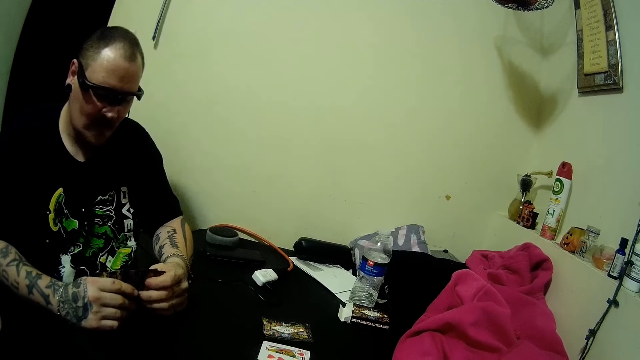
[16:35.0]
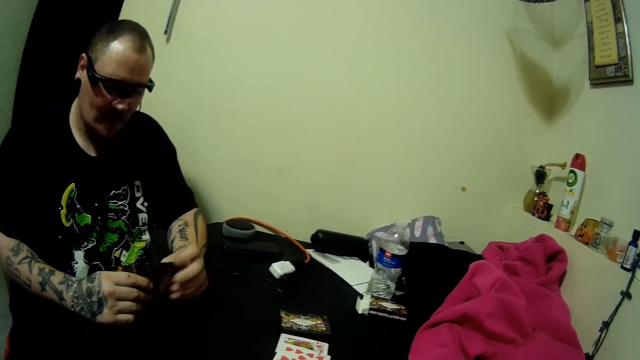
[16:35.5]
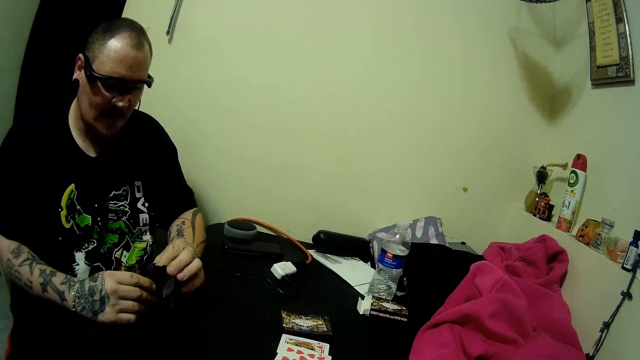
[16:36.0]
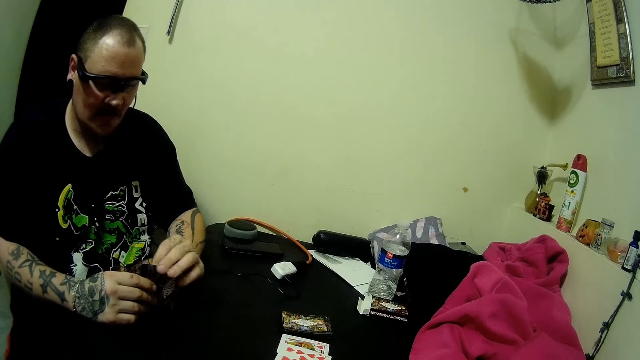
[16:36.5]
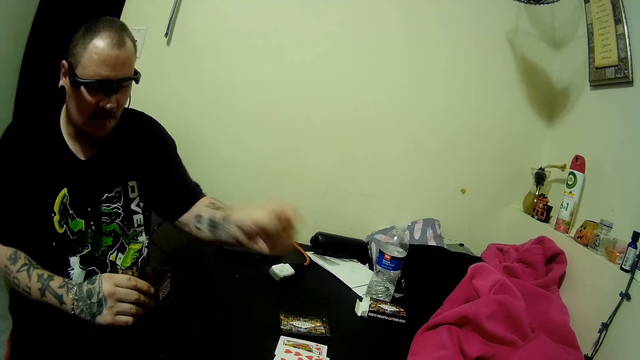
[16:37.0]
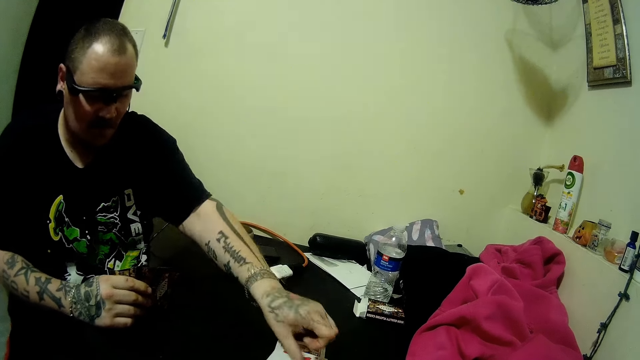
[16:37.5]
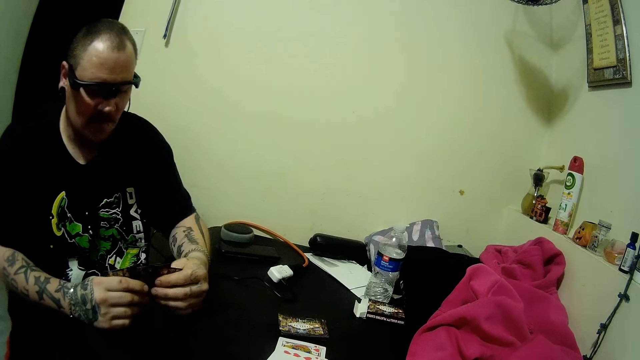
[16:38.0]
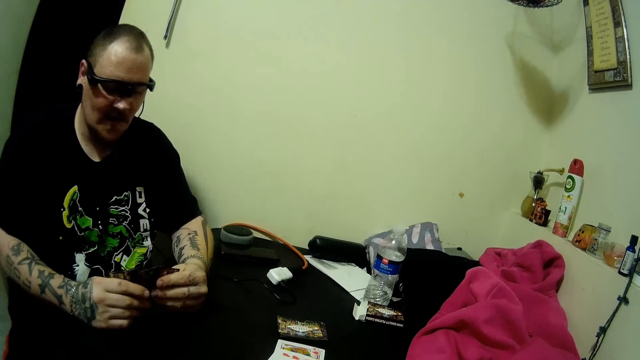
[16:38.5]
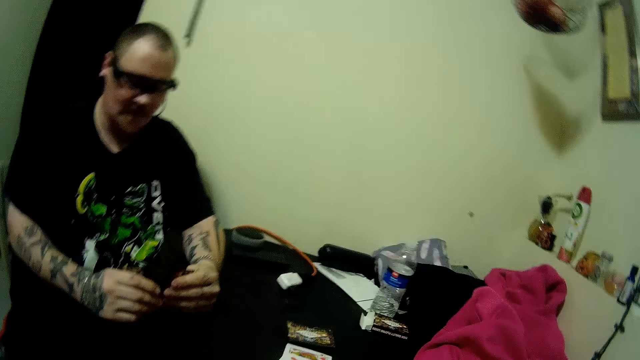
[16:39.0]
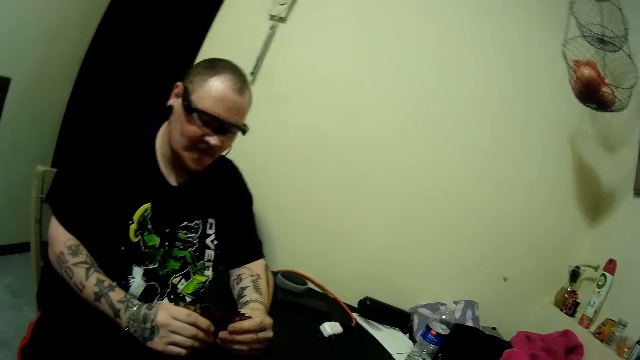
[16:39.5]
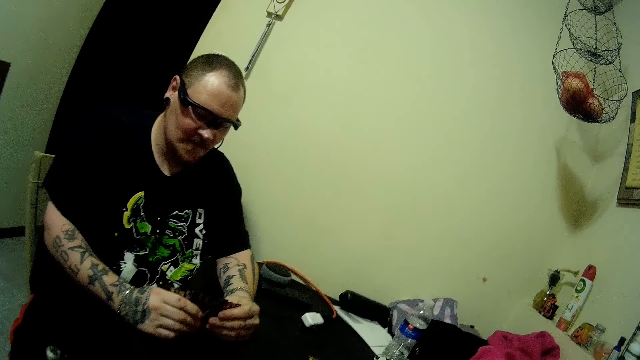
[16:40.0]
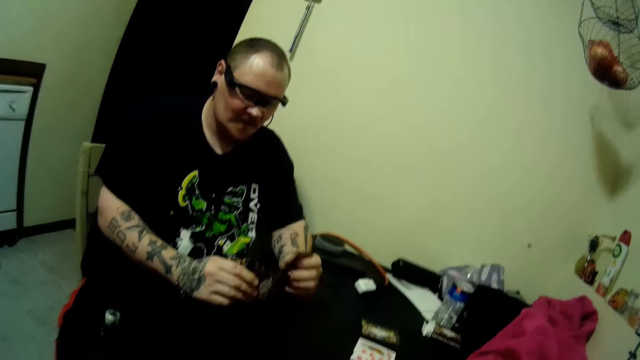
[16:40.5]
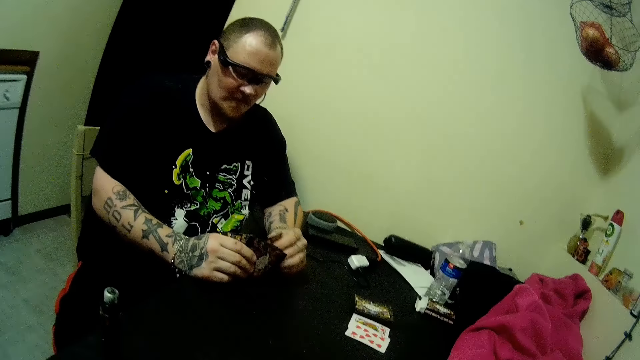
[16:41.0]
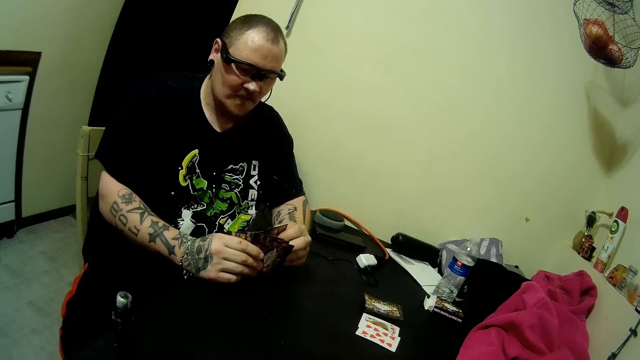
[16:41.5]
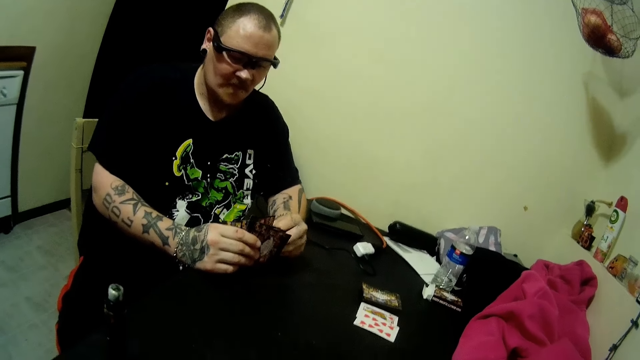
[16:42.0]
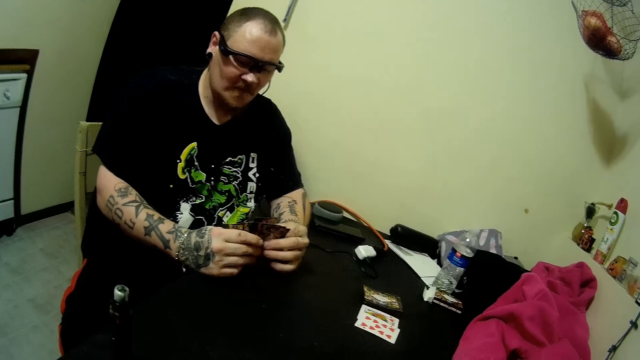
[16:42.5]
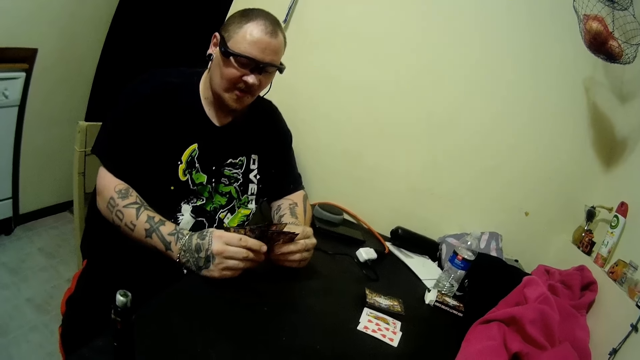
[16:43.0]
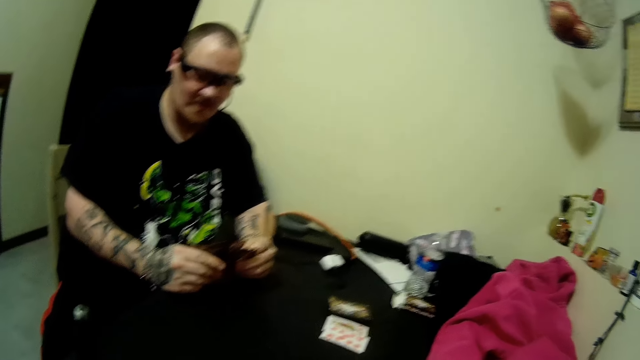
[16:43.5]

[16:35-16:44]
The man drops a card on the table. The man holds his cards.

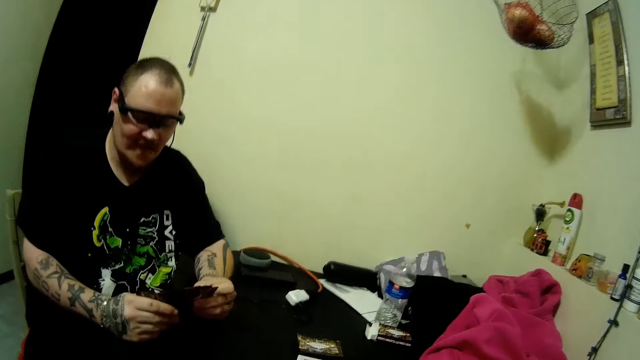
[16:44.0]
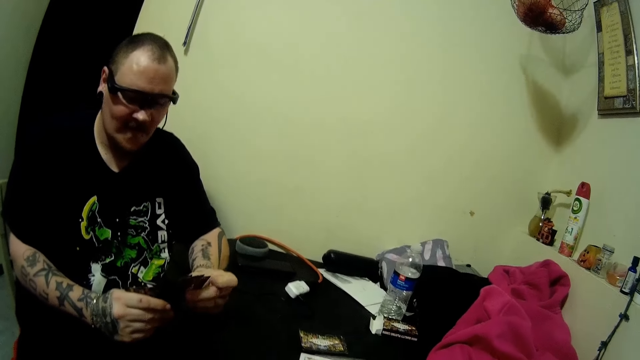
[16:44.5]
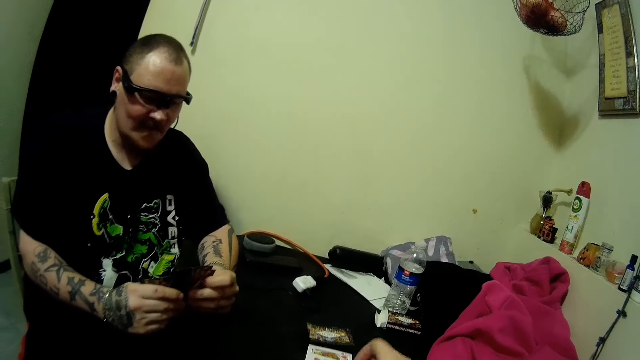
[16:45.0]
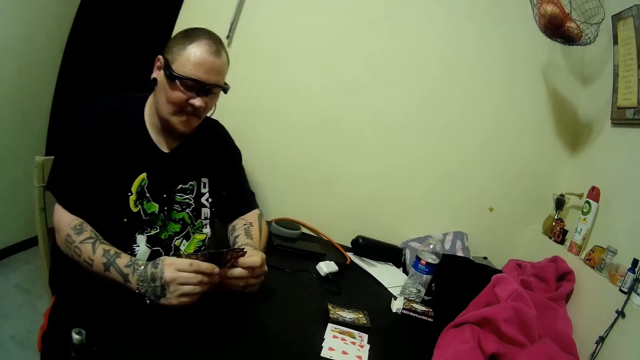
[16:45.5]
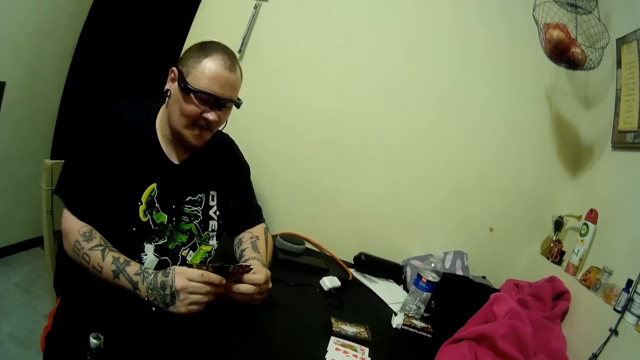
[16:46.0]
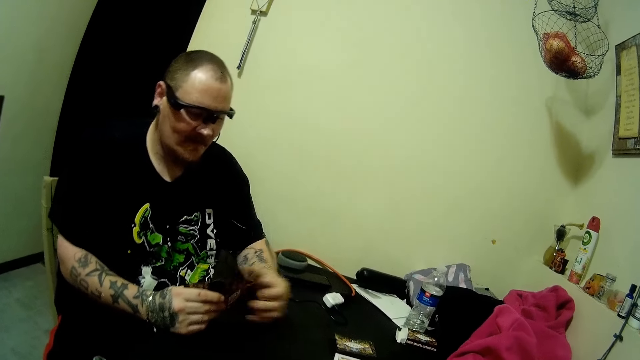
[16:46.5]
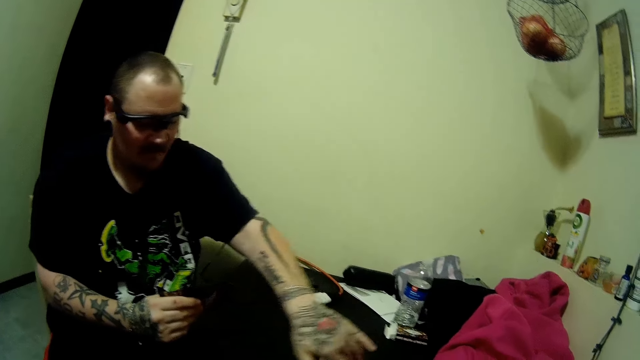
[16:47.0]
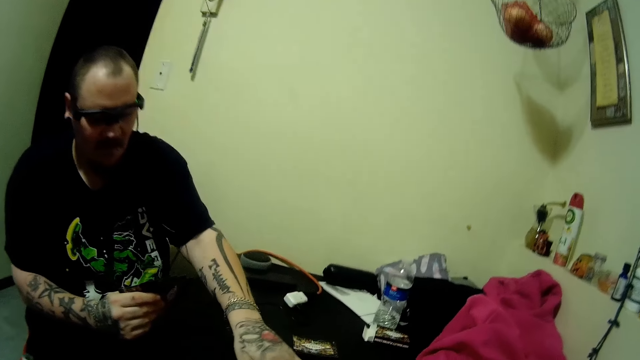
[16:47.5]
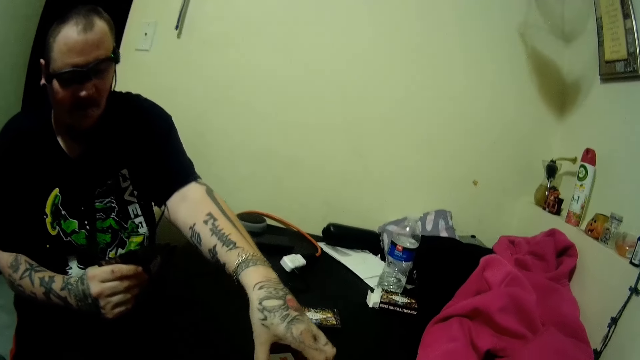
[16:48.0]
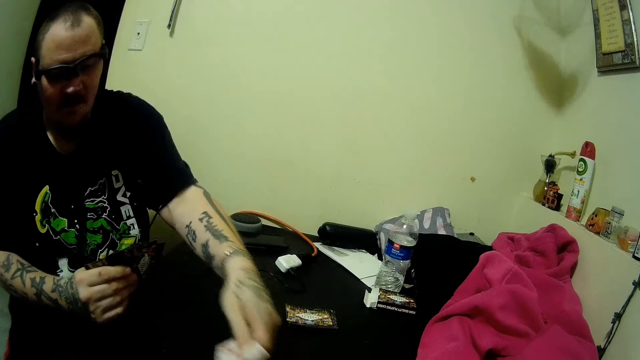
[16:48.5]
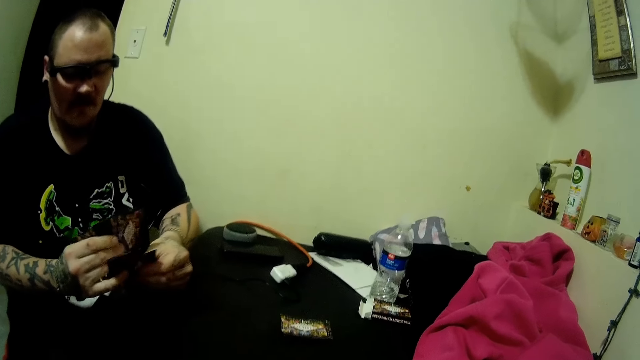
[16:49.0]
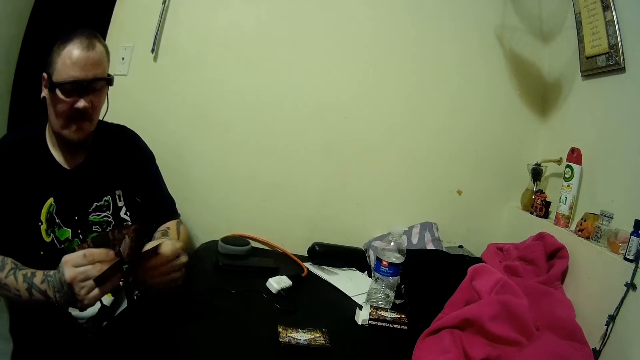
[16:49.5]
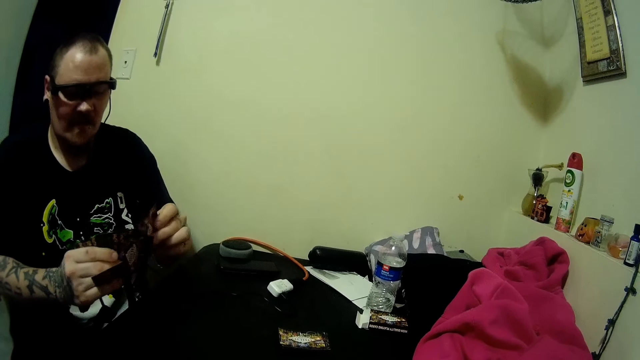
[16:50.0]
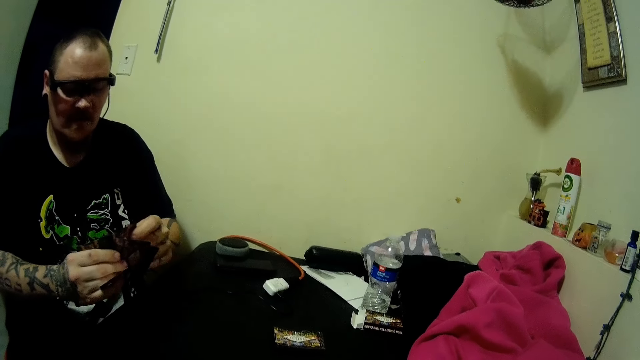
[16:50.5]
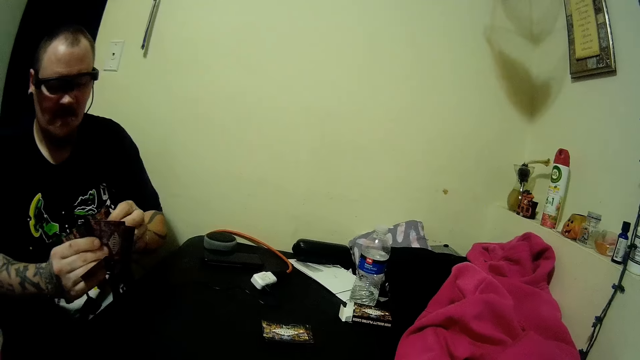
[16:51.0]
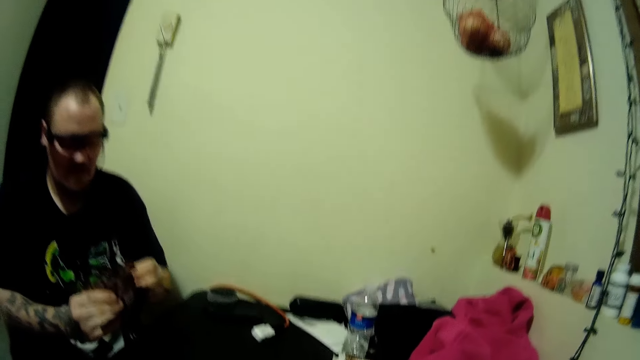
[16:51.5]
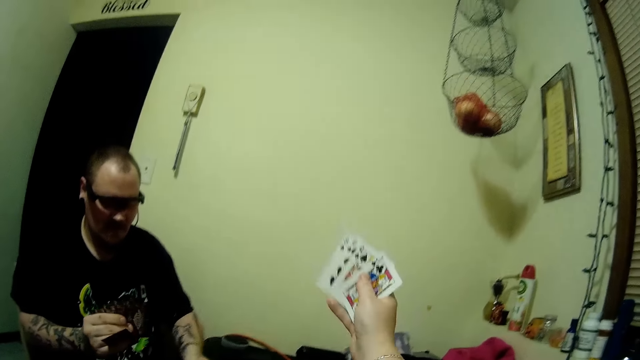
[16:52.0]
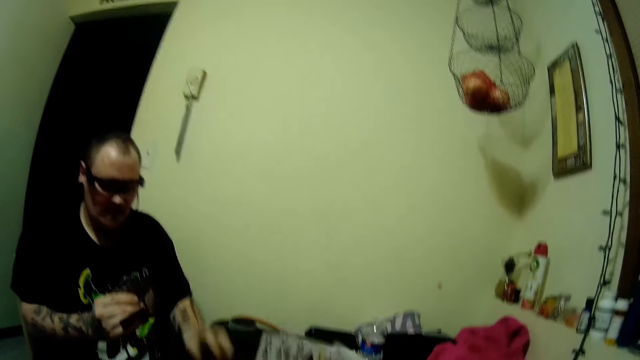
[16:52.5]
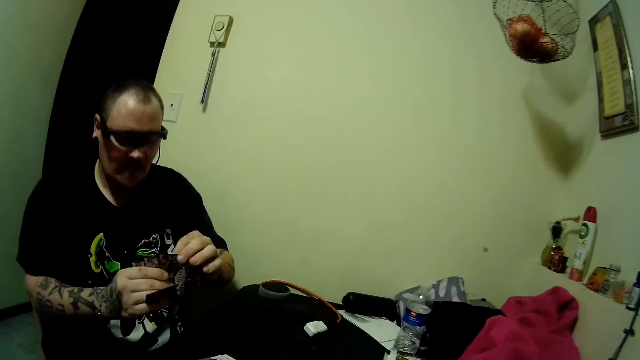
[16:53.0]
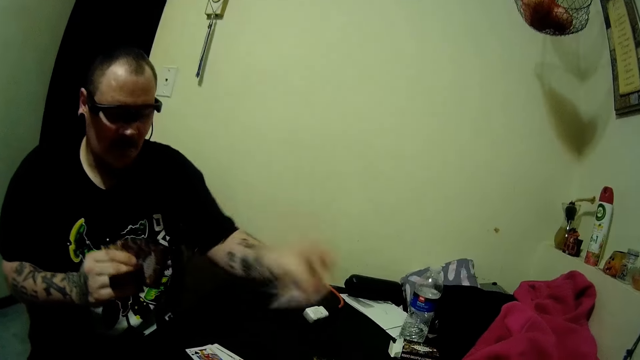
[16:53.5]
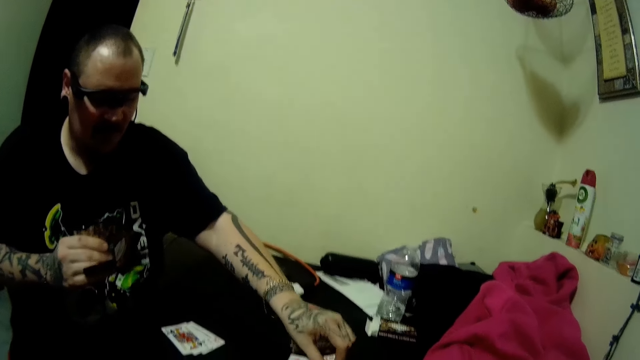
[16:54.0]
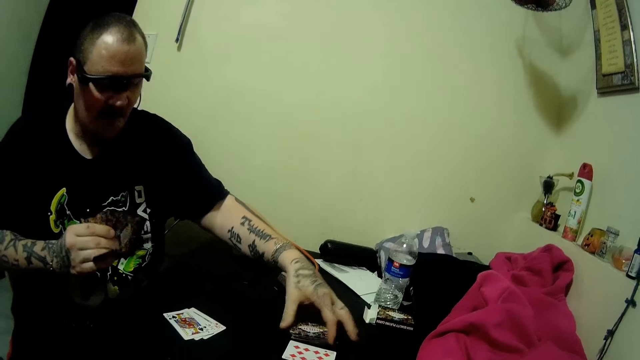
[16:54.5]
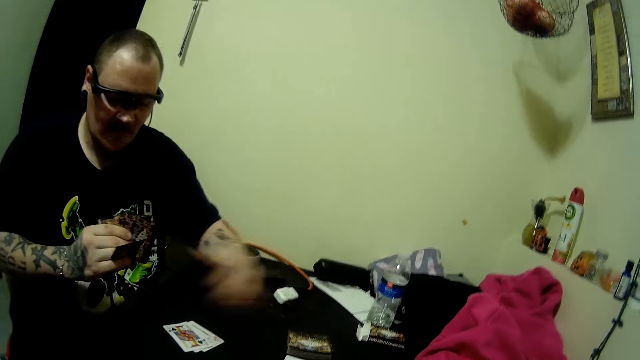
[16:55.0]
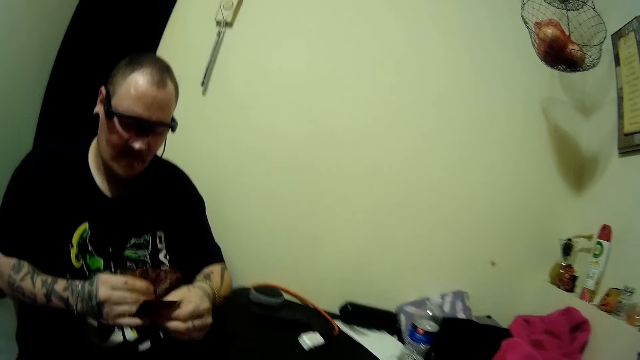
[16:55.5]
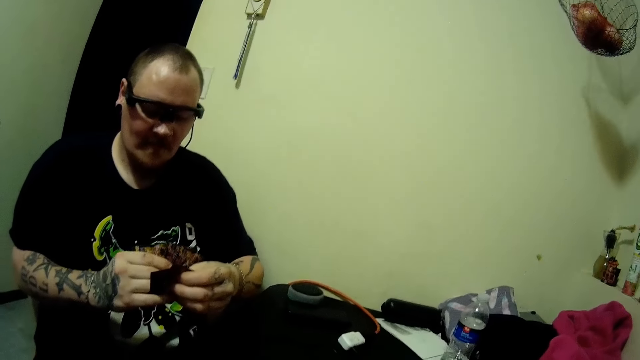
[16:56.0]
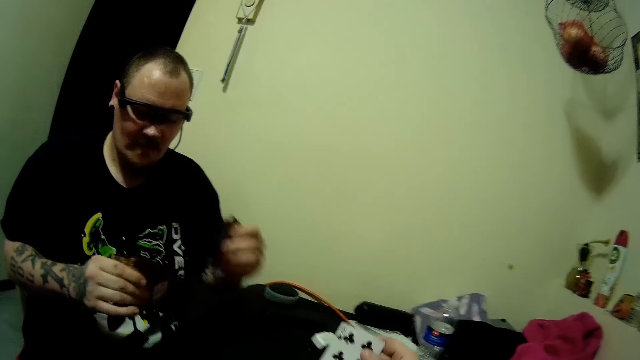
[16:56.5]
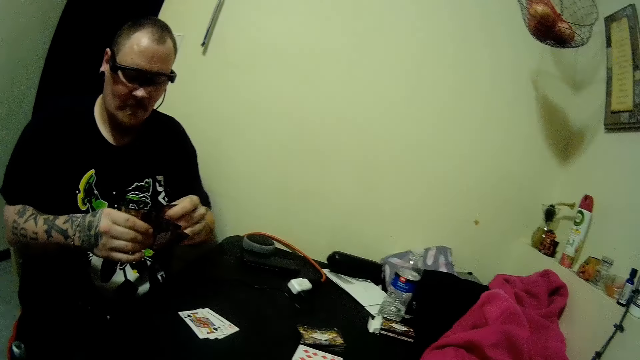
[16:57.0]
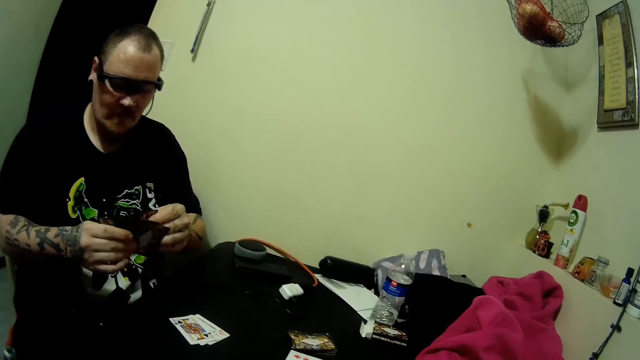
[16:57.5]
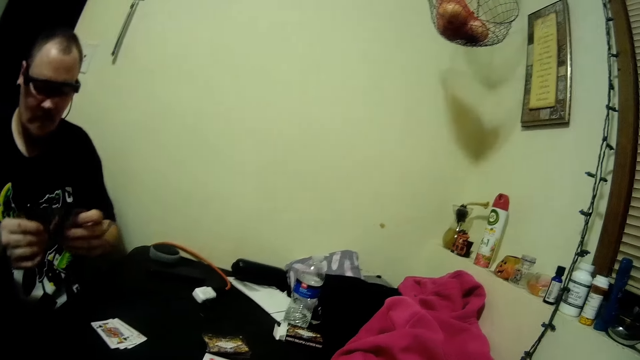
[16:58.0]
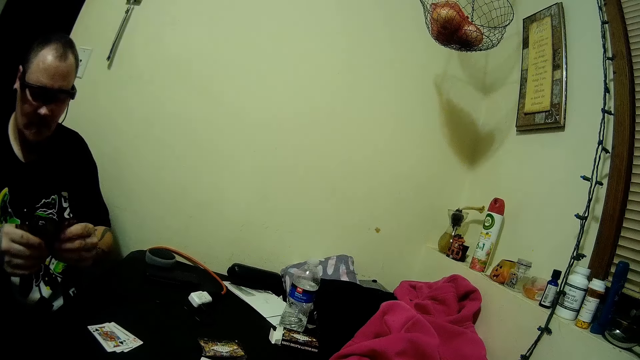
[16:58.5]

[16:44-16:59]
The camera wearer drops a card on the table. The man picks up cards on the table. He holds his cards and arranges the cards in his hands. He changes the card and drops two cards on the table. The camera wearer raises her right hand with the cards. The man drops two cards on the table. The camera wearer places the card on the table. The man picks up a card. The camera wearer picks up a card on the table. The man changes the card.
